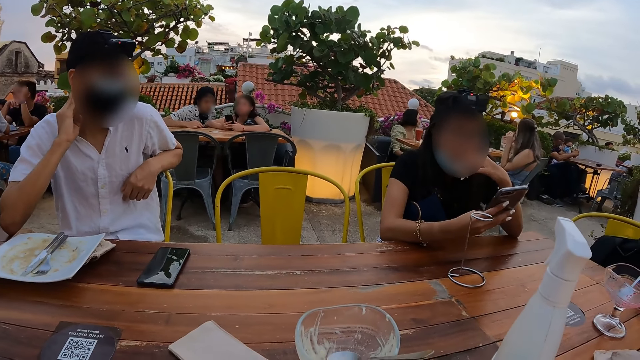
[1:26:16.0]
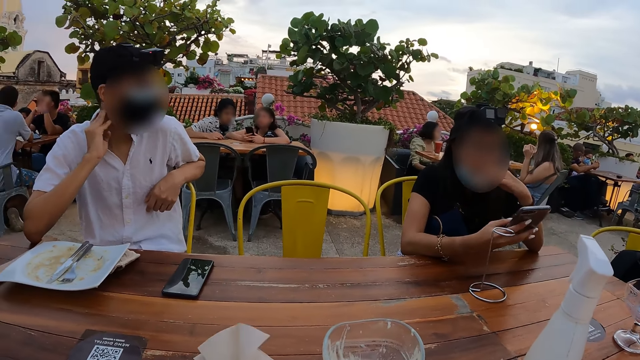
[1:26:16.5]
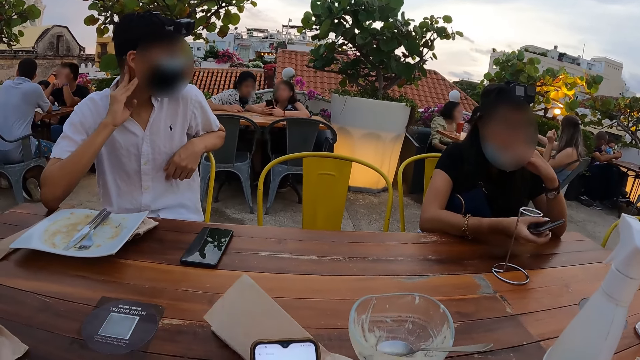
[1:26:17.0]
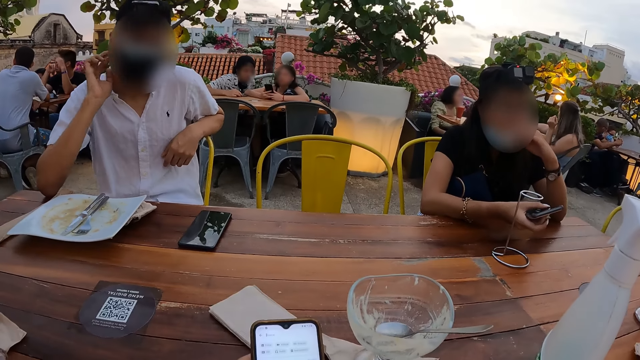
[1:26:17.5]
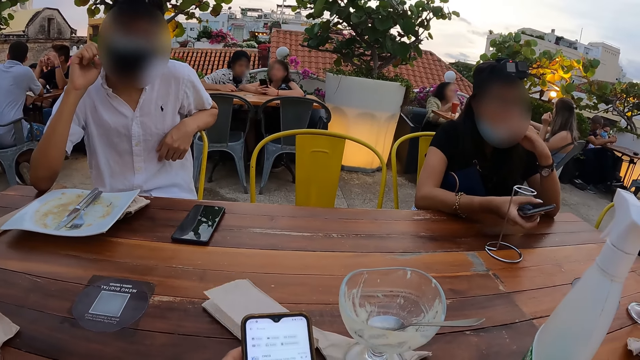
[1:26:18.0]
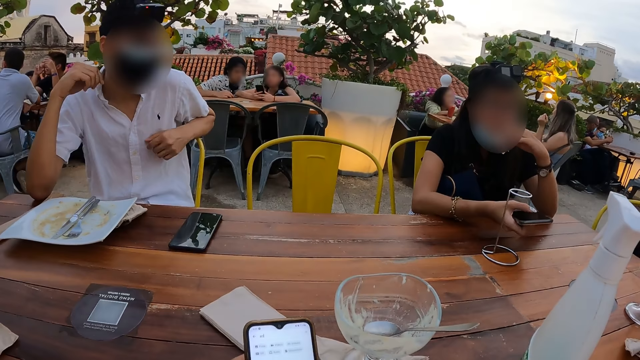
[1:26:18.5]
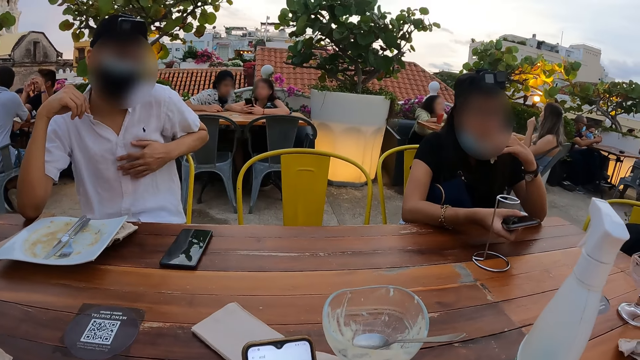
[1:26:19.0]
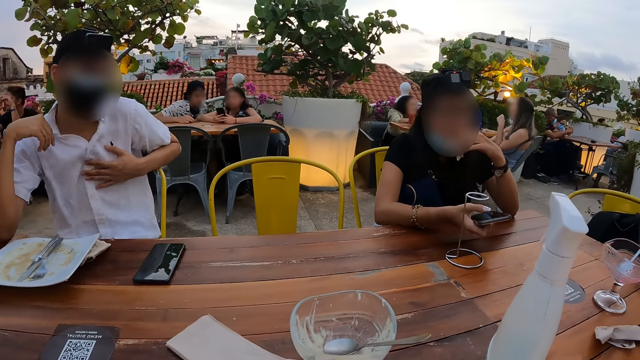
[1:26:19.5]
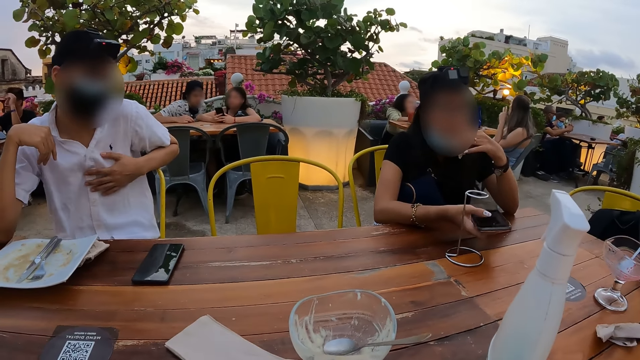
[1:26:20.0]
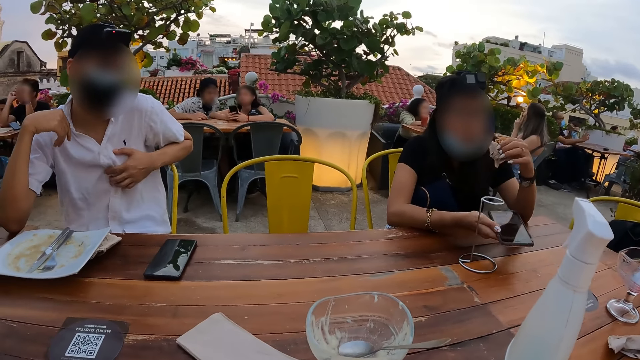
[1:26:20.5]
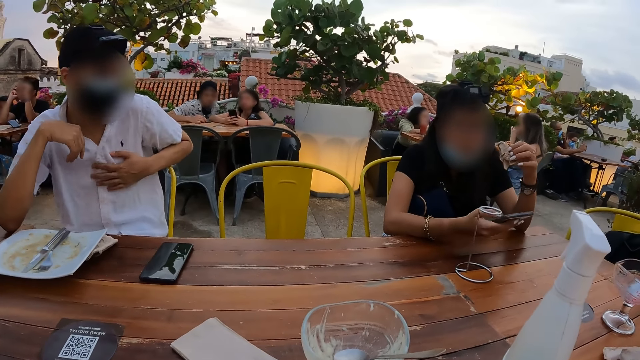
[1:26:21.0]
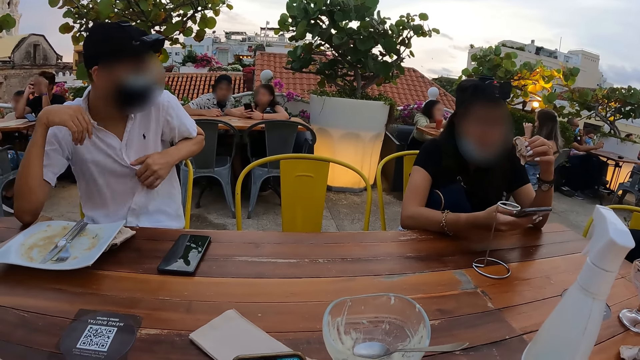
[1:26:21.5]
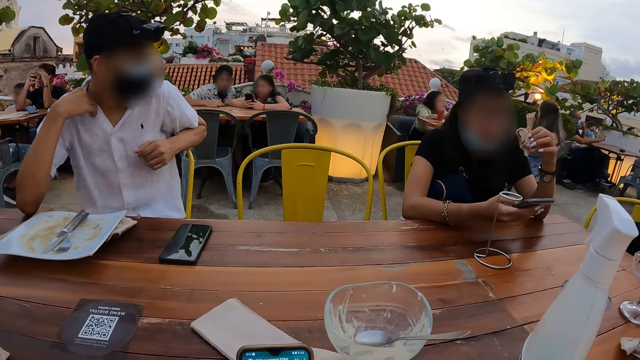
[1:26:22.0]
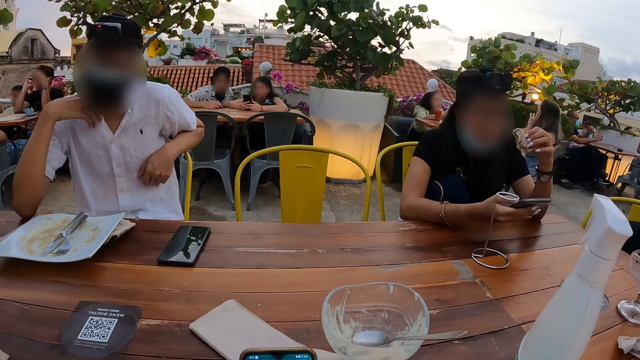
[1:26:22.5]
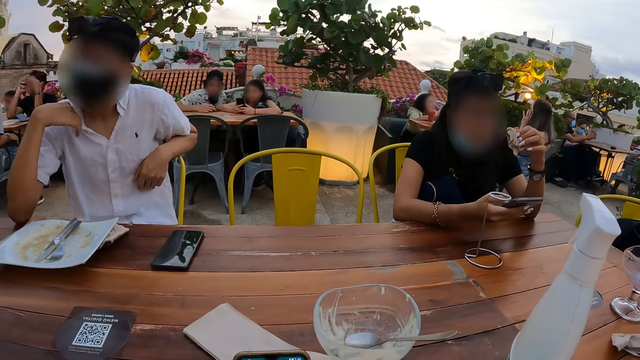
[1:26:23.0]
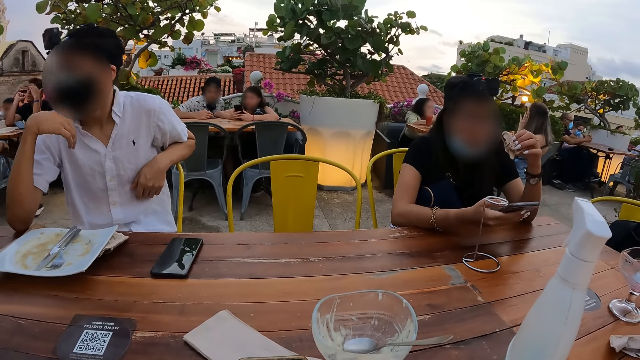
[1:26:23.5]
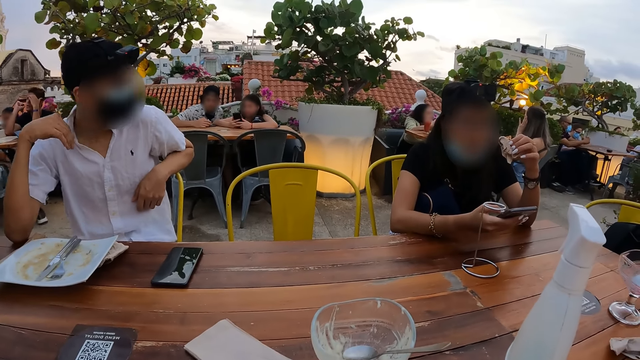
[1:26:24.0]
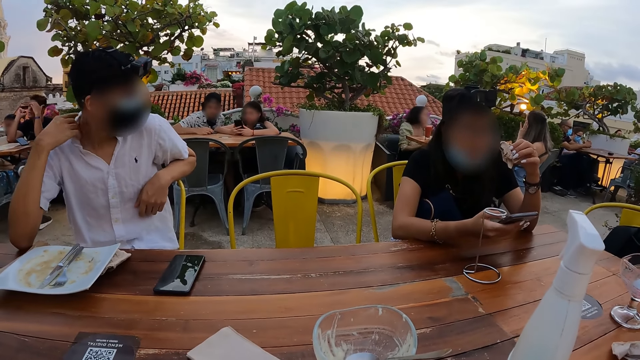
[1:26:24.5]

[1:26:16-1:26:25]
The camera wearer operates a phone. They hold the phone with both hands. They converse with a person.

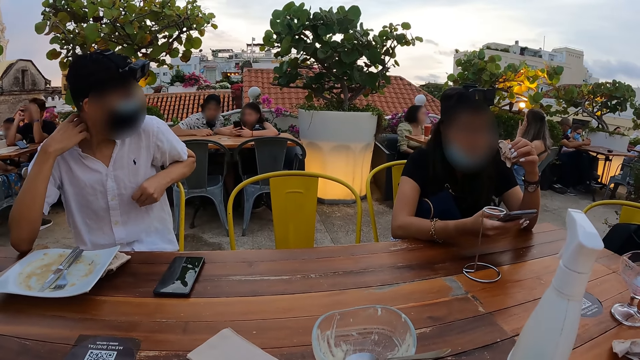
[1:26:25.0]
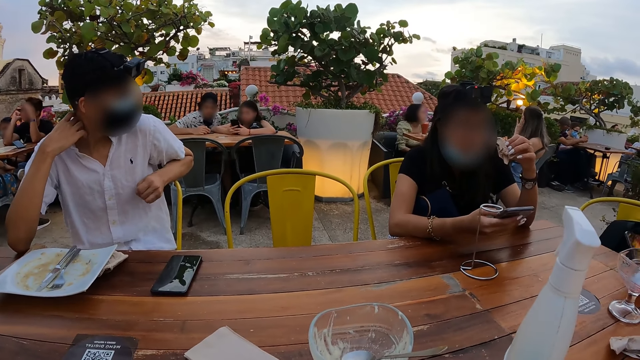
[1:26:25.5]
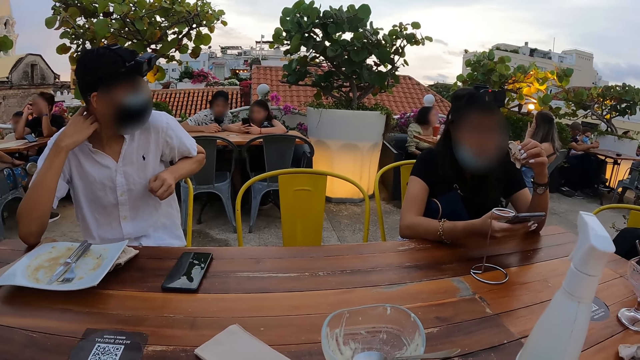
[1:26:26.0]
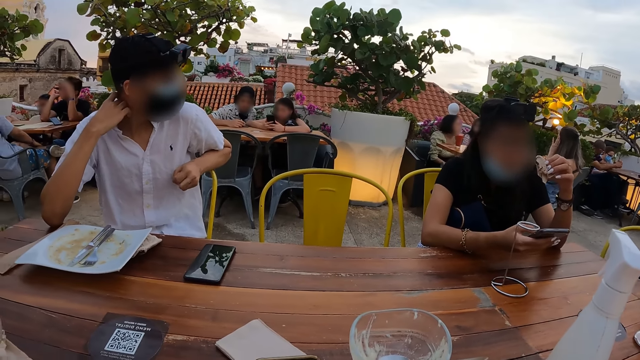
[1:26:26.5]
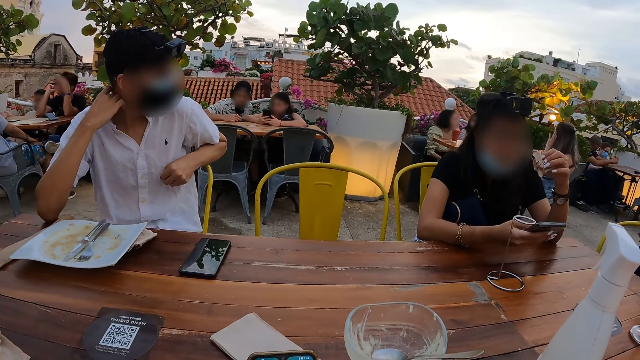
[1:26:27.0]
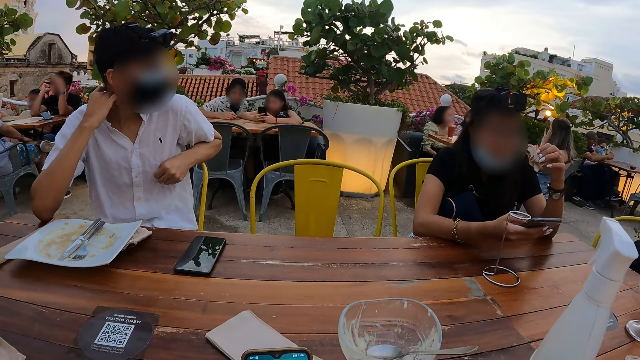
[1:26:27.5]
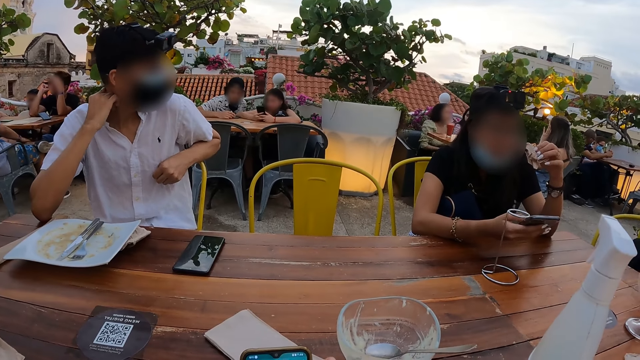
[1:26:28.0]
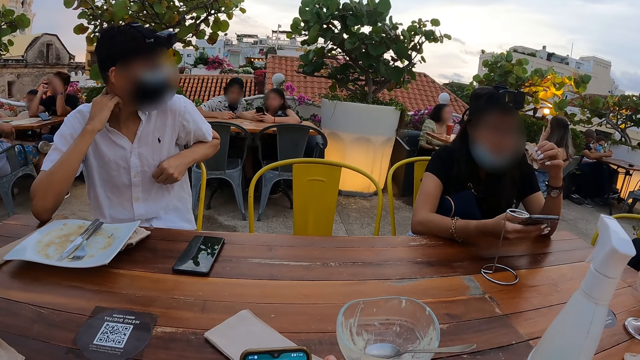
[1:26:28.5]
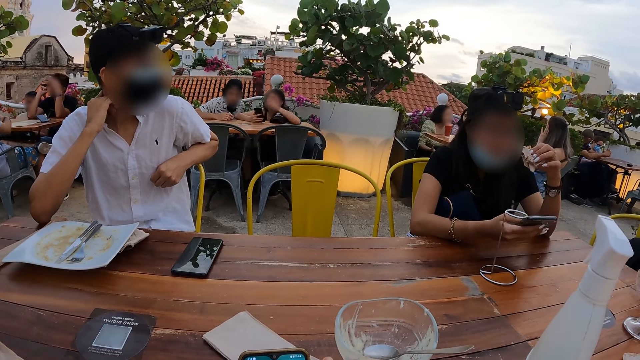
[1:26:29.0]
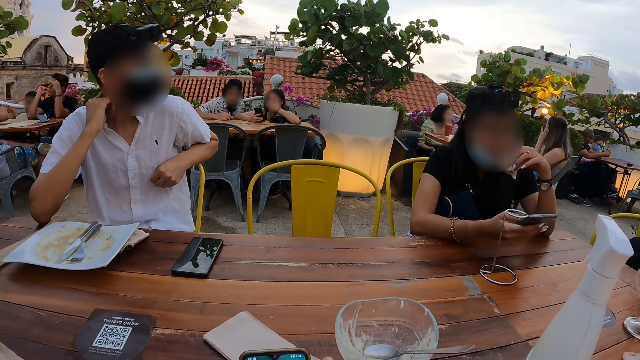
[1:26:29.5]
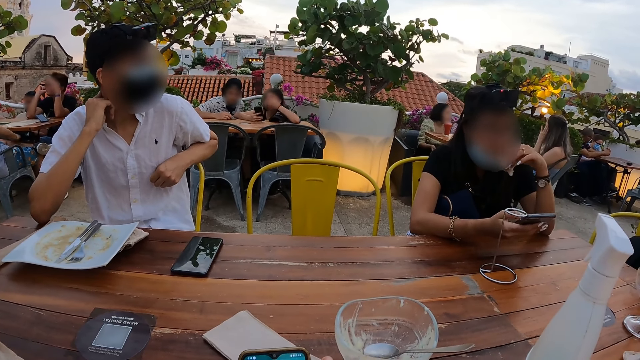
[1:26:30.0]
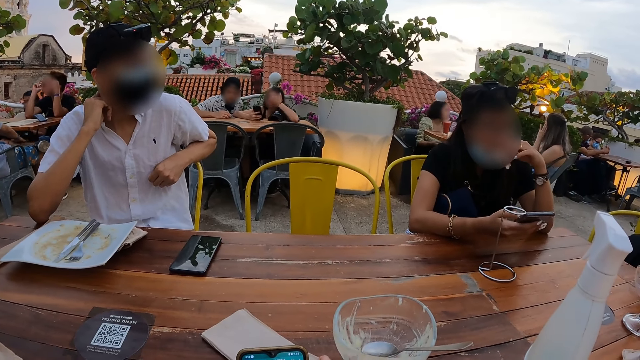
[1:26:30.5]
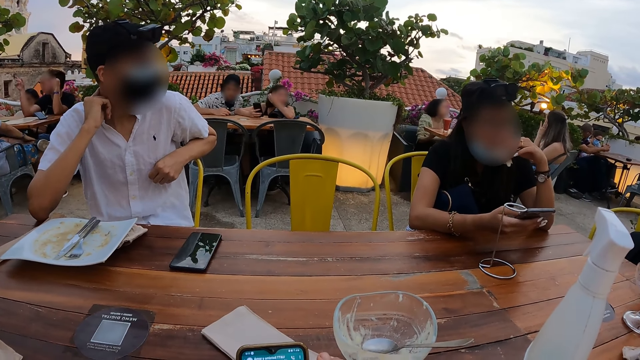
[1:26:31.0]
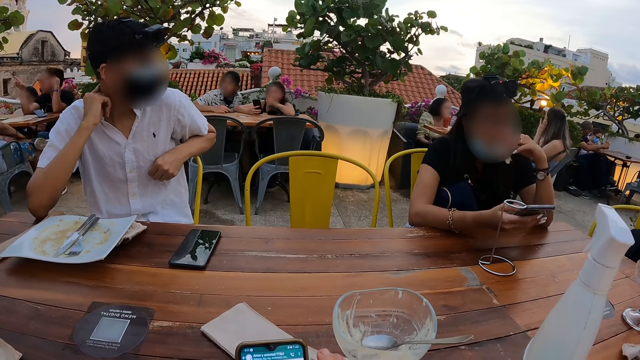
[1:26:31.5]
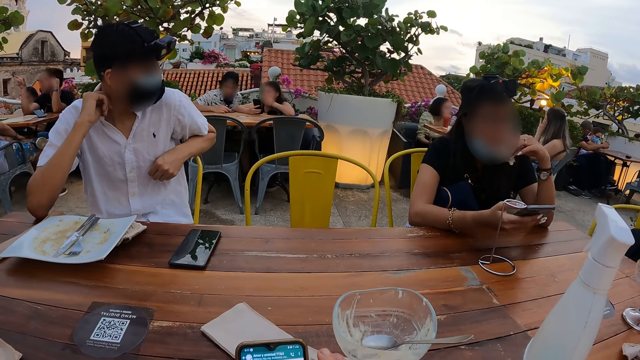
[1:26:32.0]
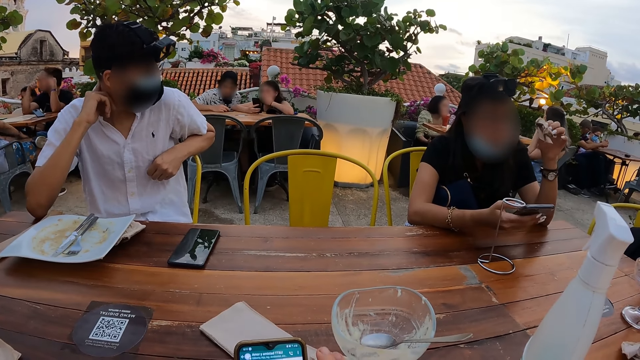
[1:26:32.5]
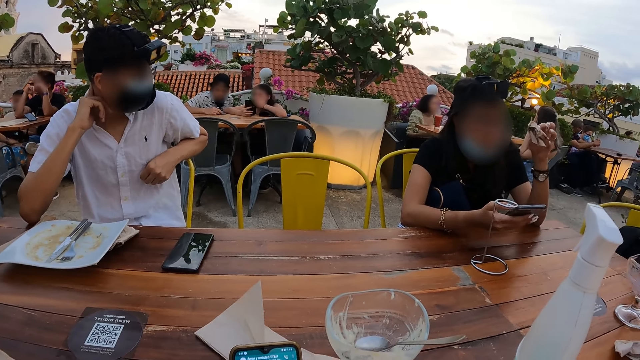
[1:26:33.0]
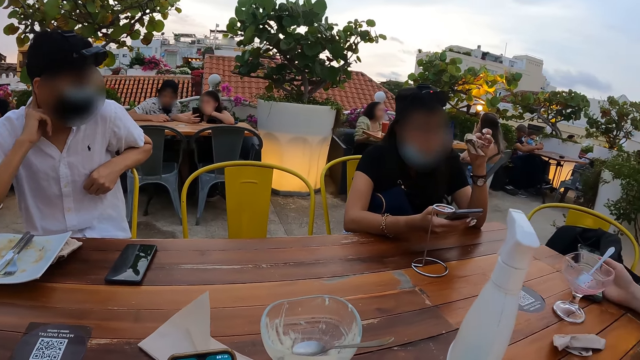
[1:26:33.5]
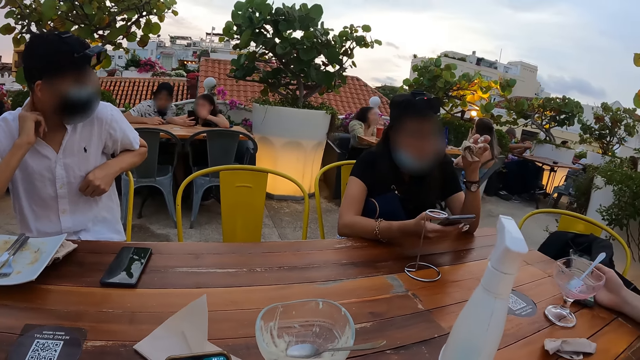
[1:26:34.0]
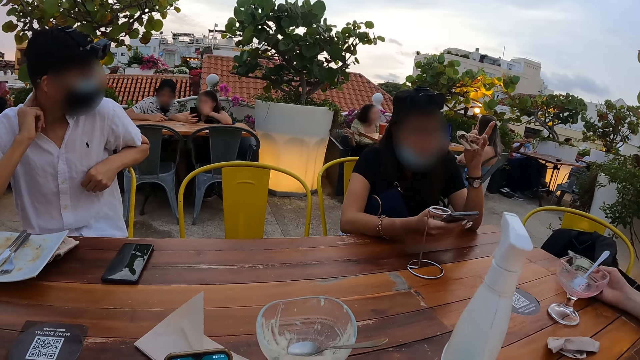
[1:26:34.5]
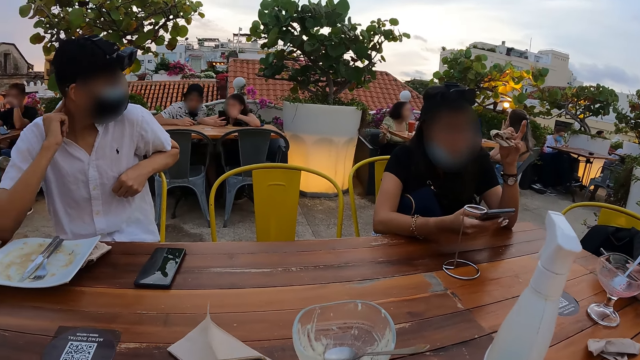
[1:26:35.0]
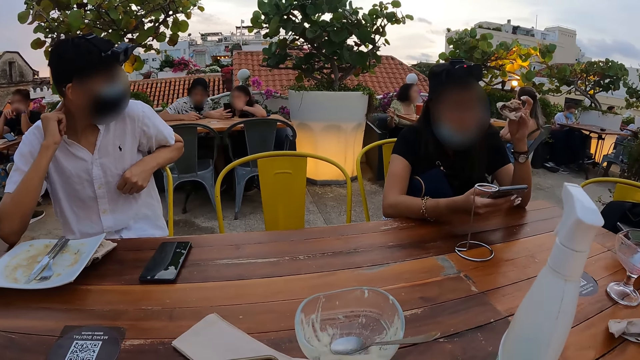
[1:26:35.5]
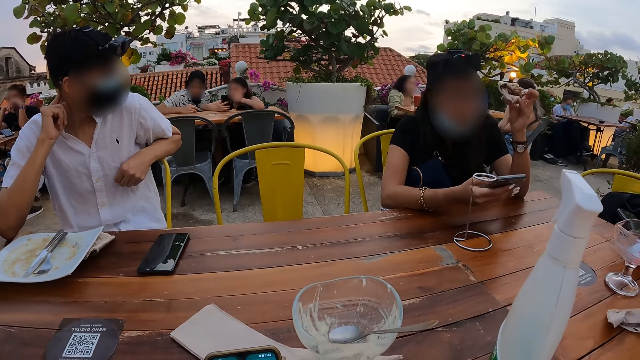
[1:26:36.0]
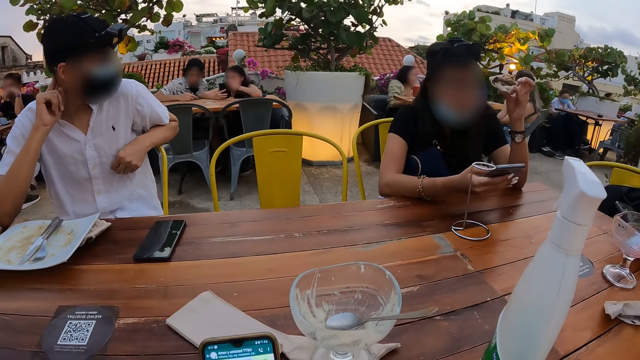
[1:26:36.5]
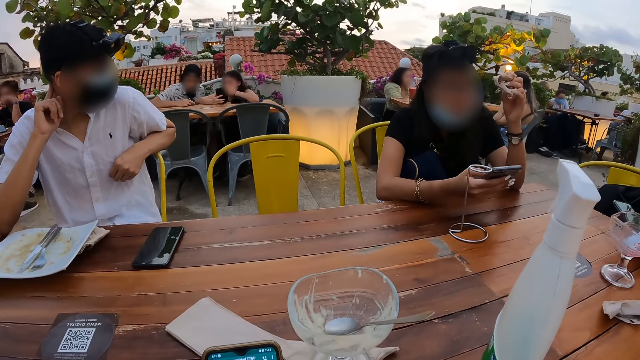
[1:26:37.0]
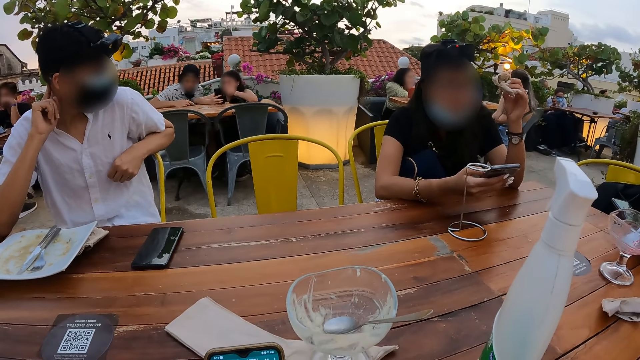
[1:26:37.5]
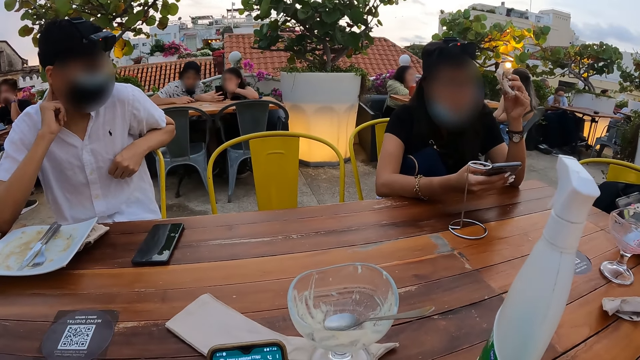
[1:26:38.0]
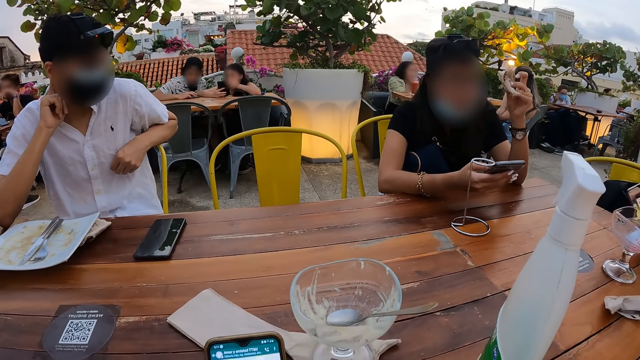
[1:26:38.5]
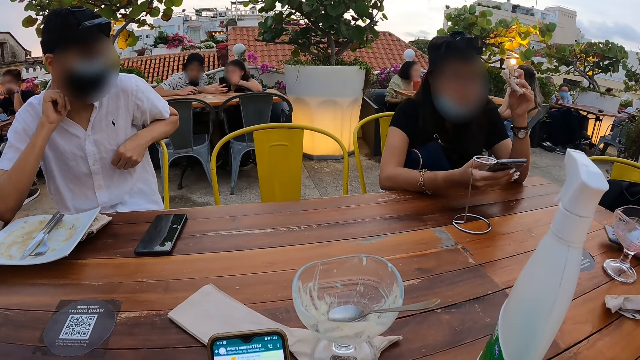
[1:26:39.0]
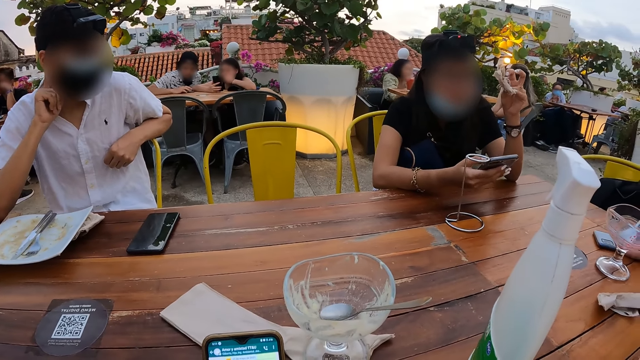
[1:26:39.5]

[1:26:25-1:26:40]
The camera wearer converses with a person. They look at another person. They look at the phone on the table.
